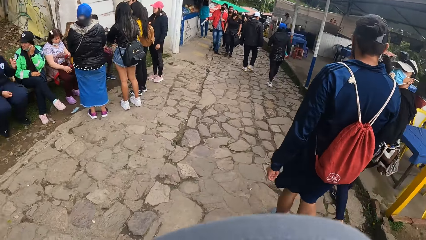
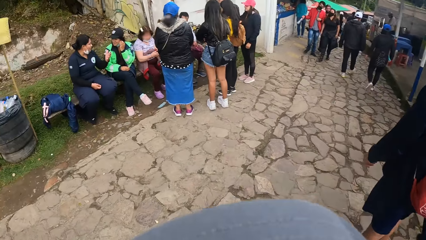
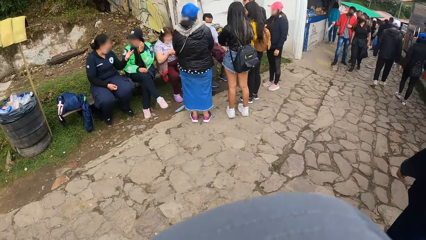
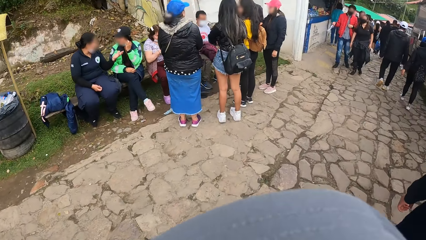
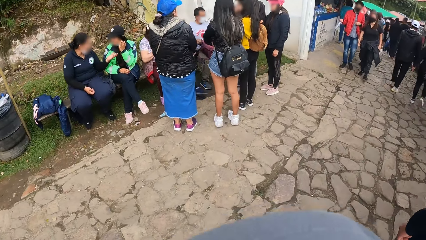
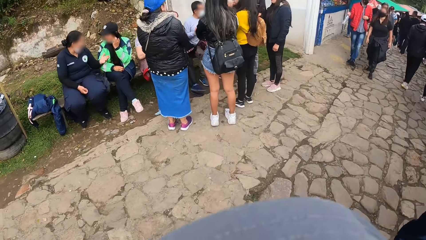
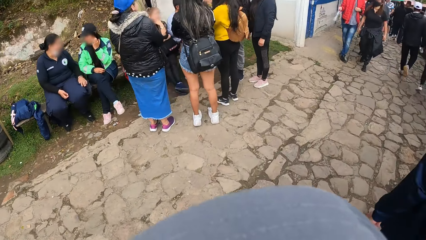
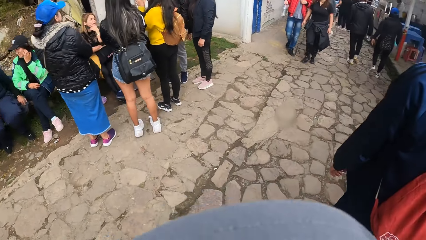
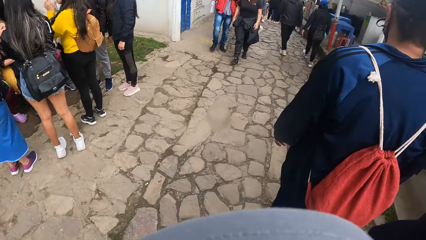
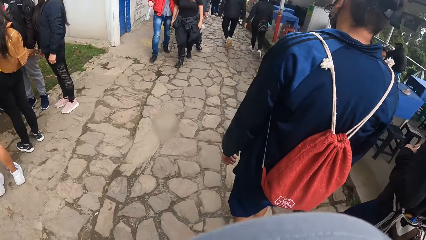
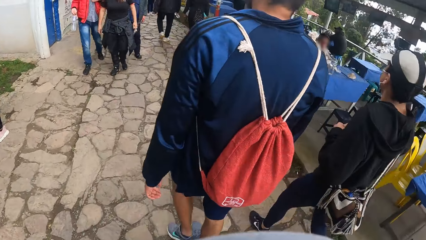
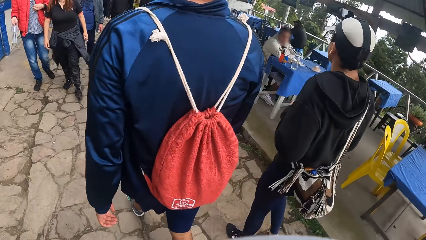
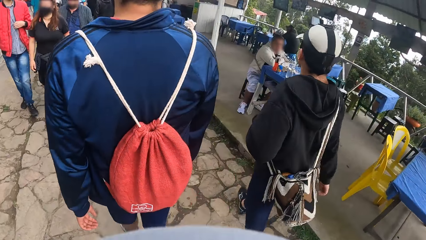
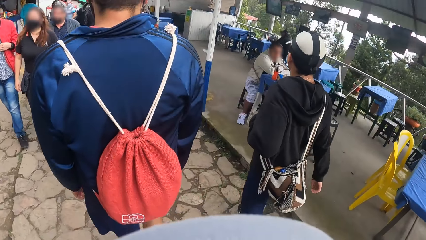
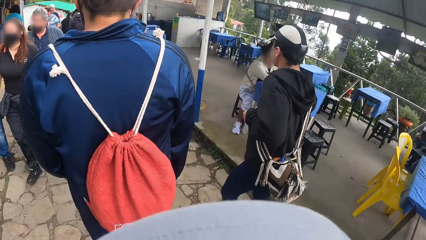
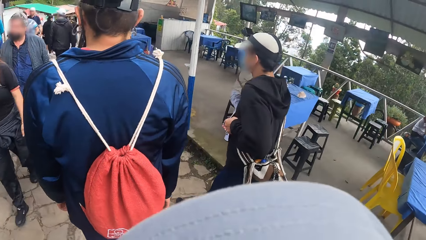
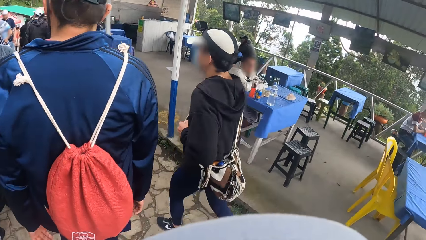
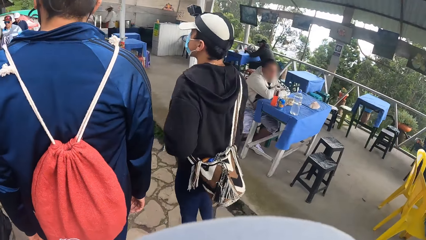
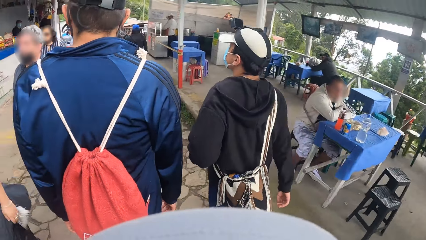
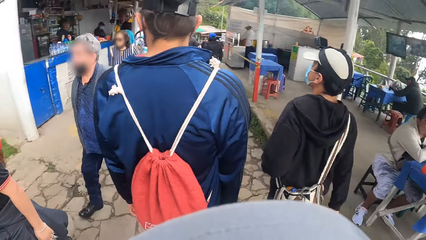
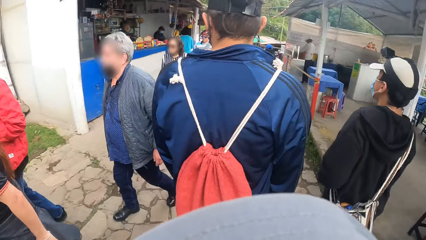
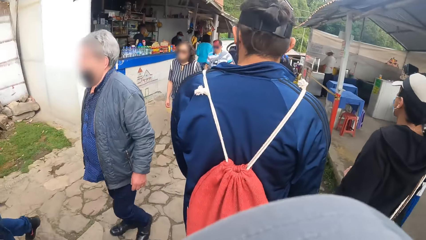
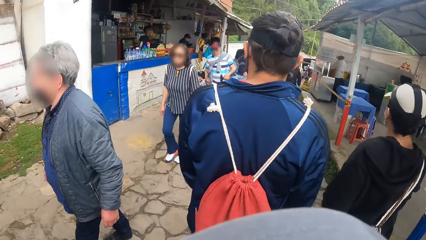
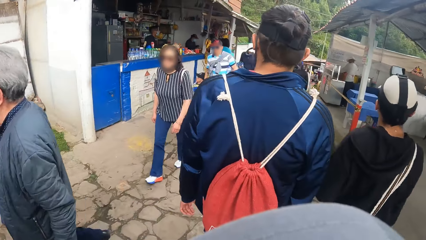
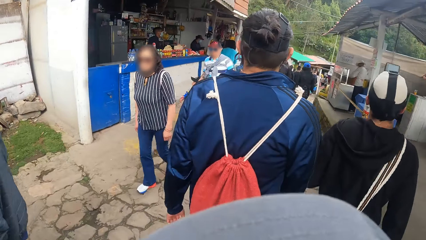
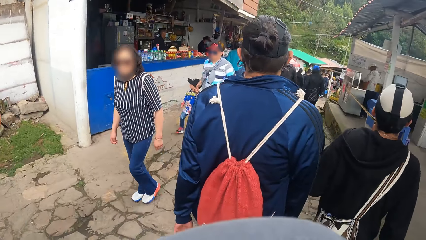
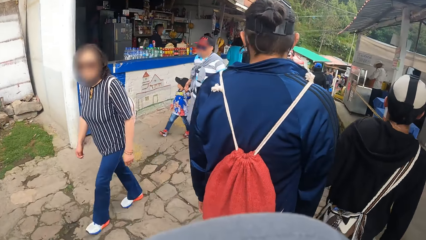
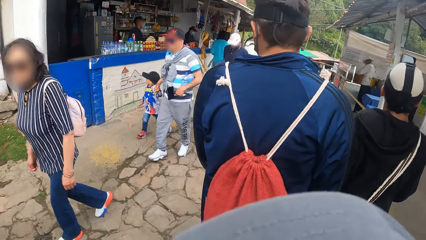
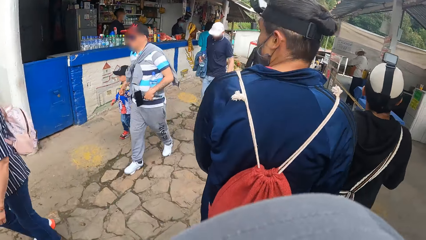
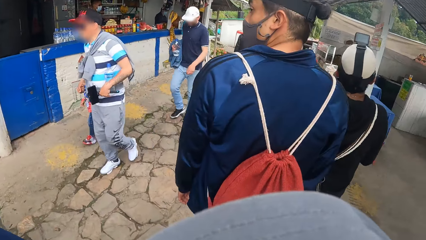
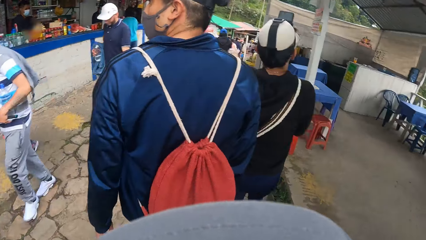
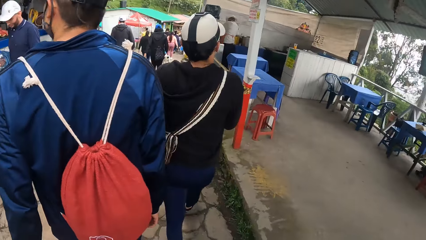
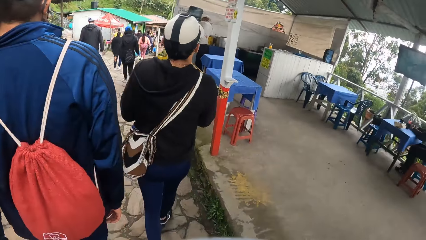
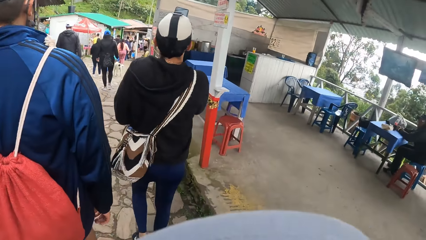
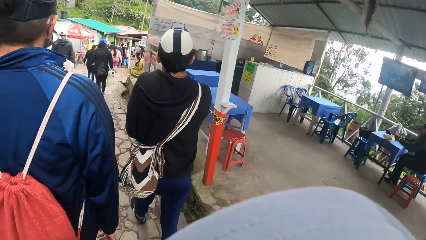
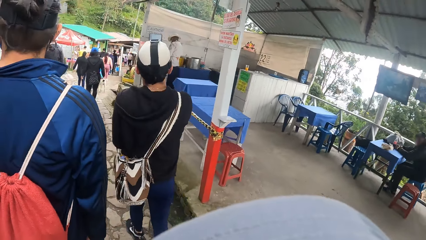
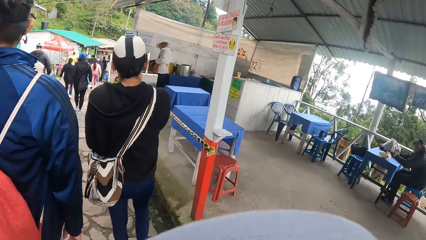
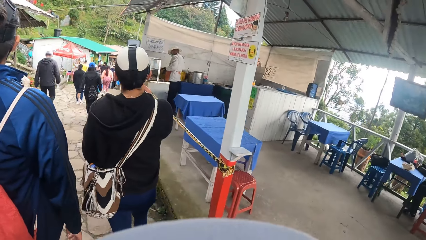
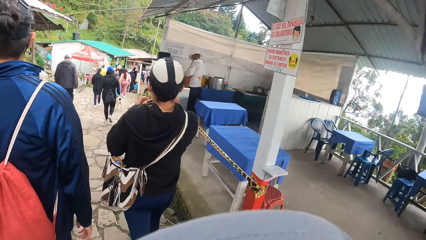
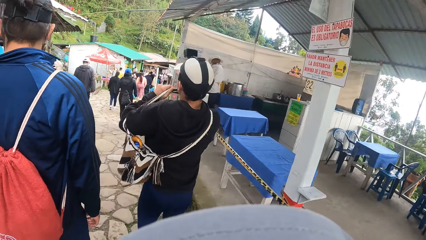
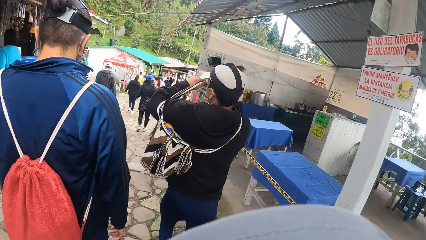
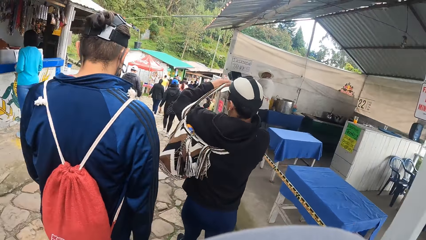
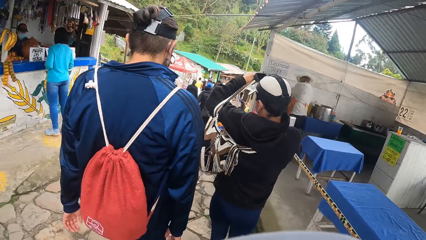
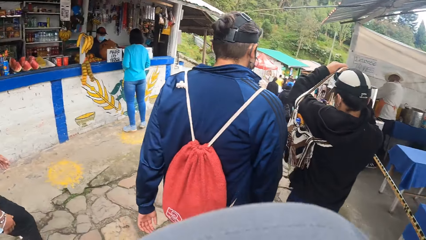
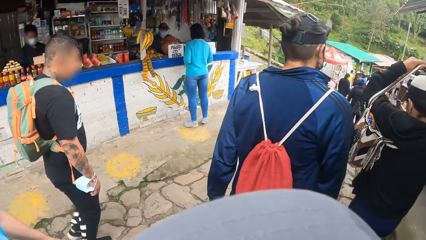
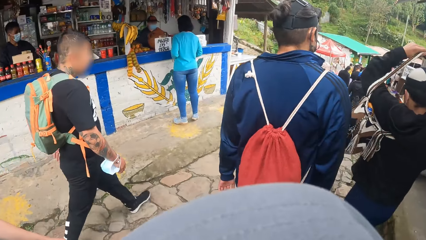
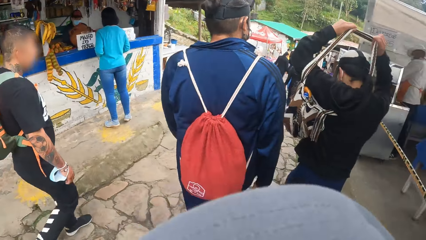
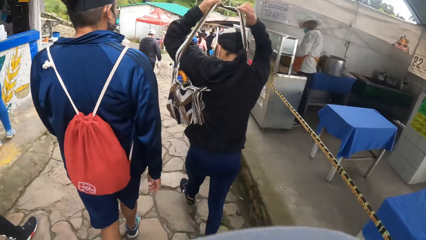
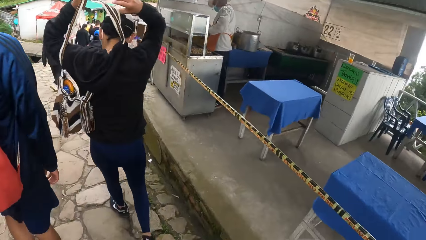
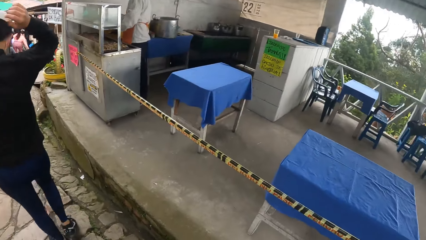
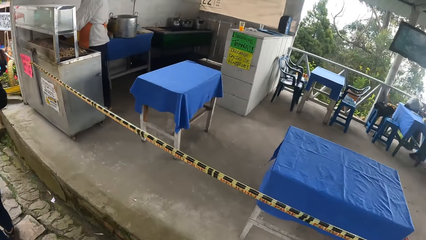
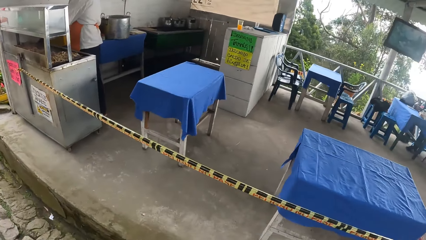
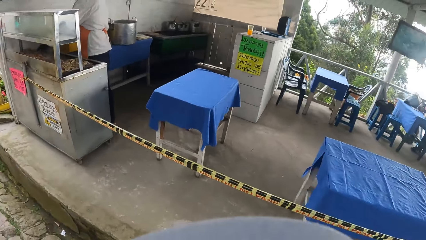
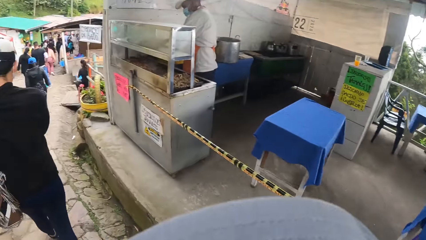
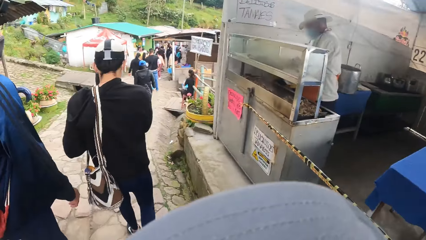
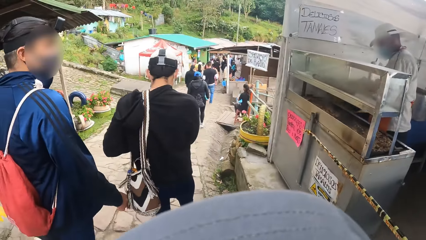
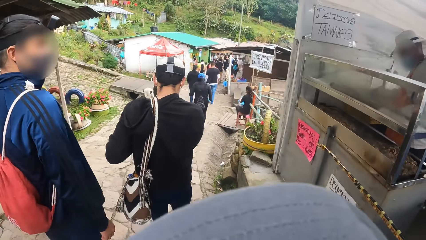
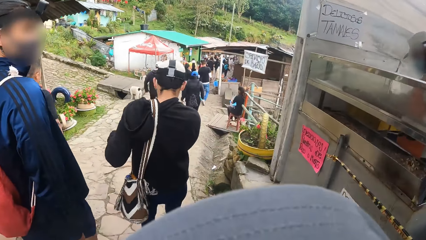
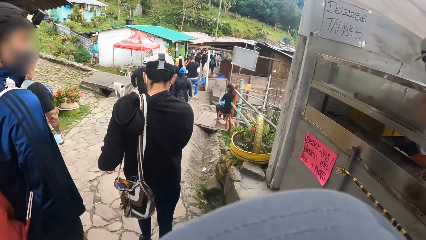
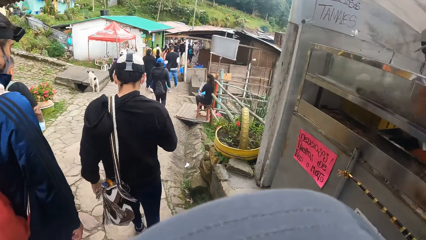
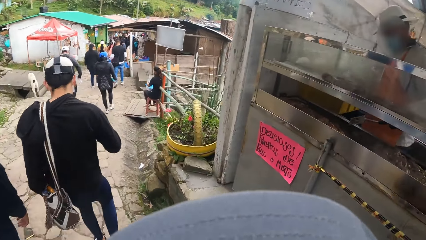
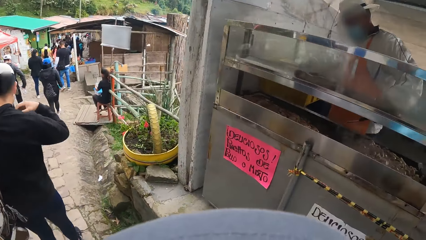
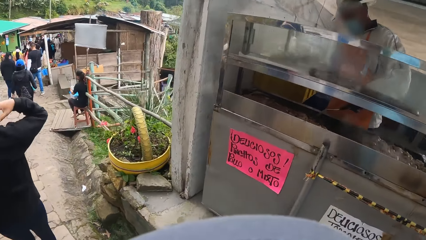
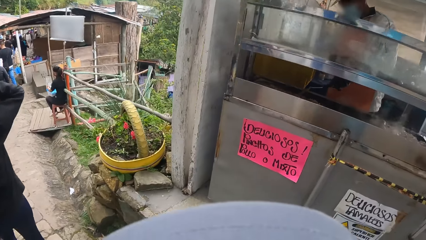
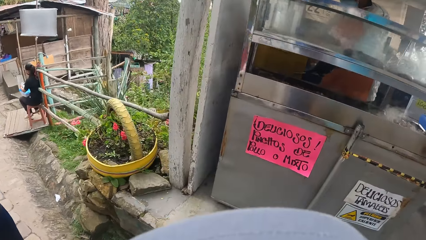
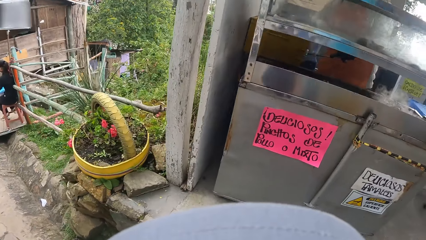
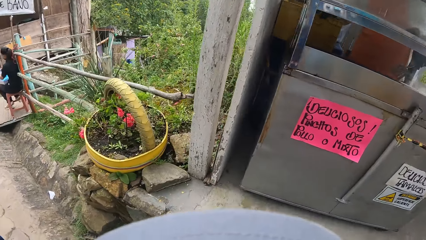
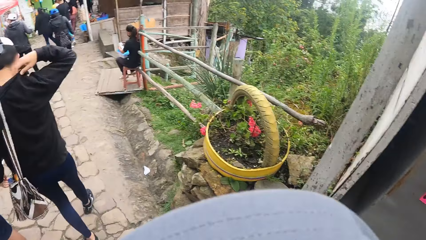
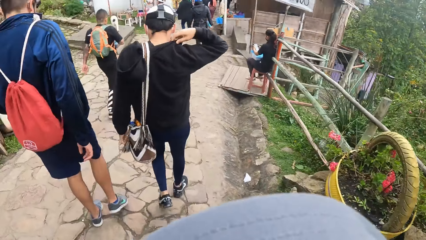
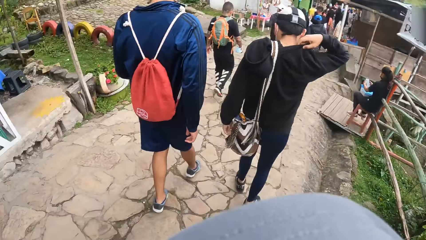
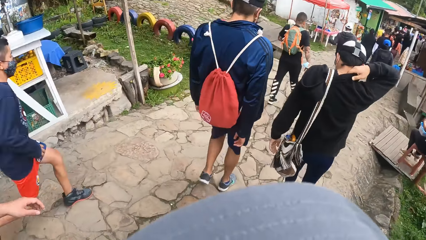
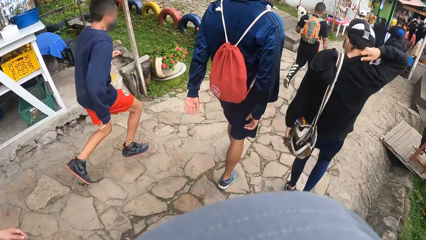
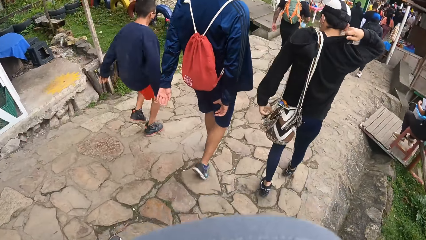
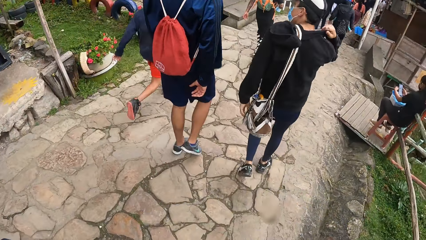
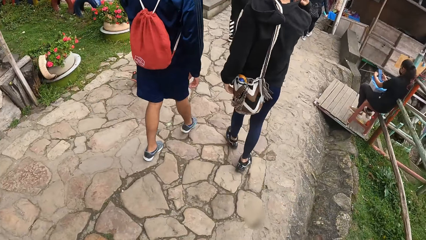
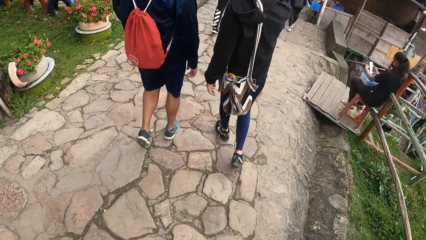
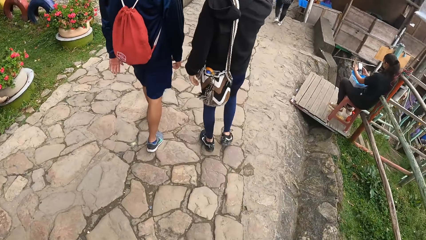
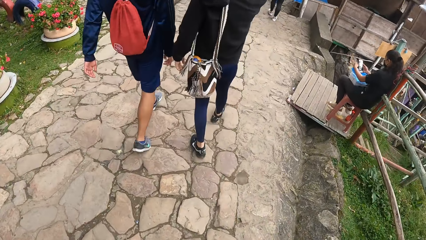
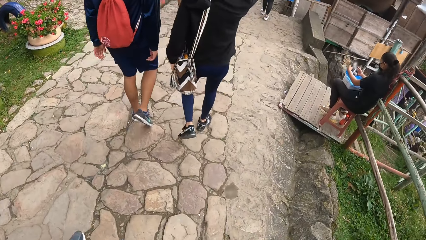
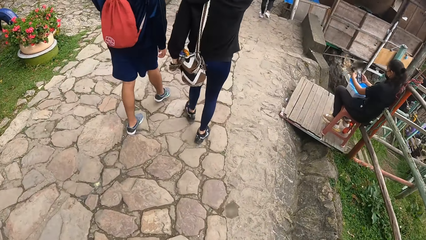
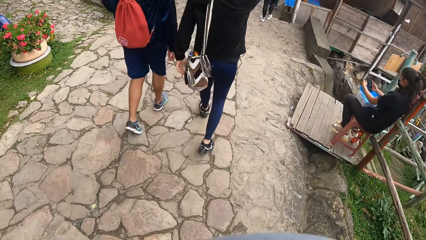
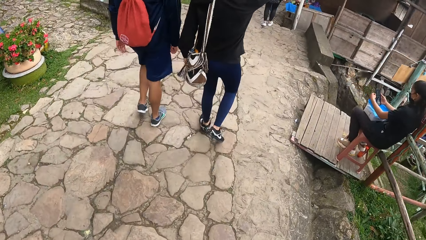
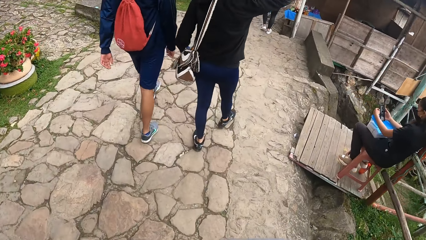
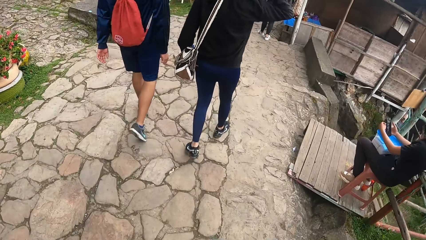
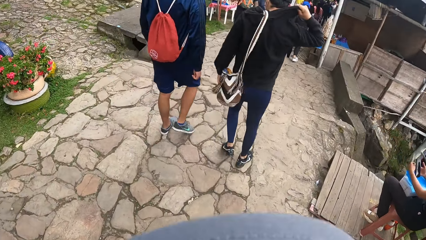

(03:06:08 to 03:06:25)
The man removes the bag from around his body with the bag strap in both hands. The man places the bag strap on his left shoulder with both hands. The man adjusts his hoodie around his neck with his right hand.
